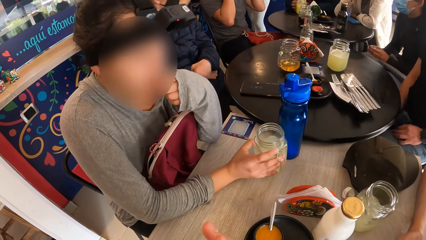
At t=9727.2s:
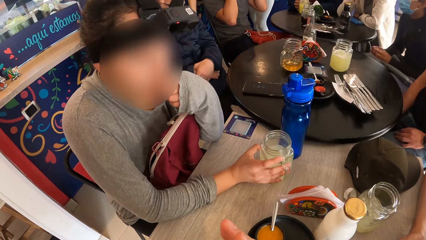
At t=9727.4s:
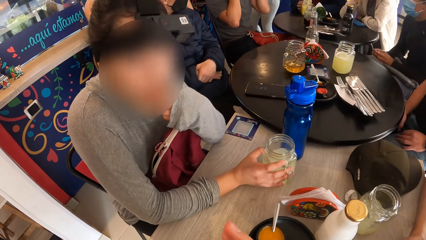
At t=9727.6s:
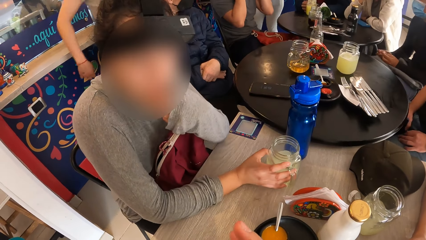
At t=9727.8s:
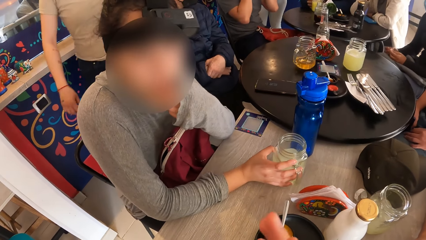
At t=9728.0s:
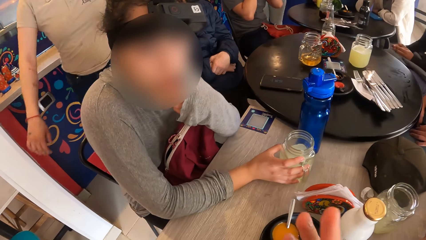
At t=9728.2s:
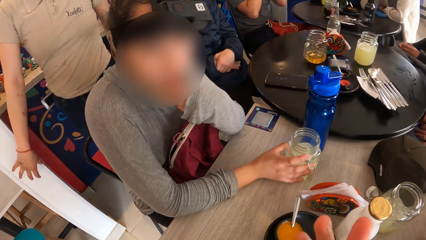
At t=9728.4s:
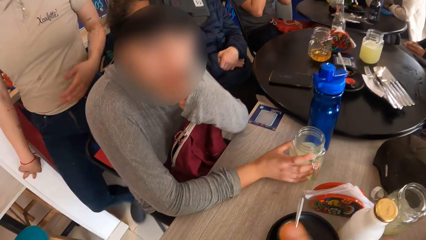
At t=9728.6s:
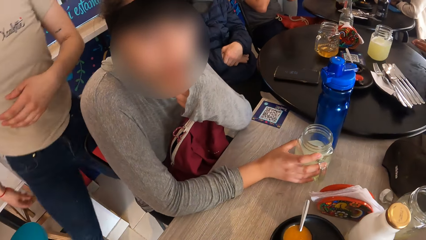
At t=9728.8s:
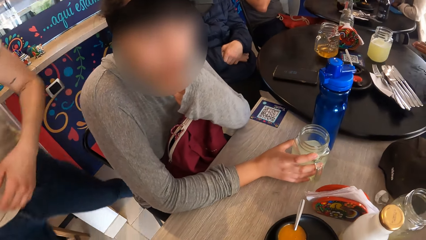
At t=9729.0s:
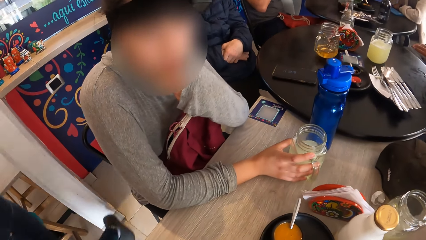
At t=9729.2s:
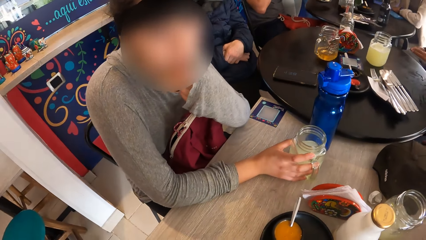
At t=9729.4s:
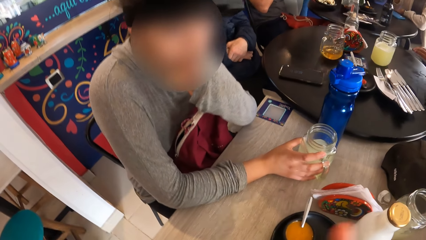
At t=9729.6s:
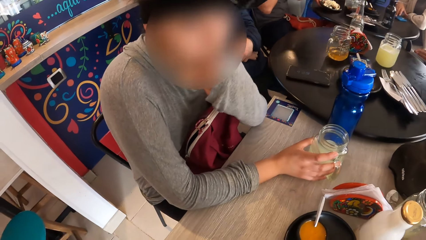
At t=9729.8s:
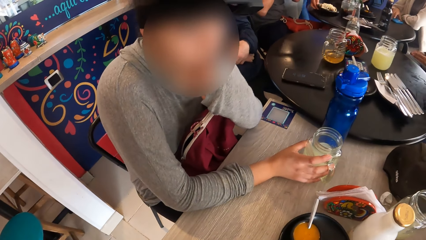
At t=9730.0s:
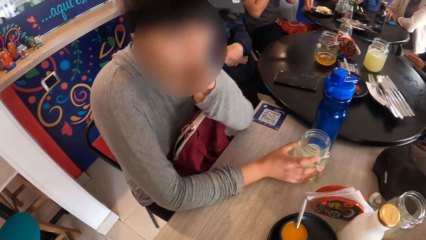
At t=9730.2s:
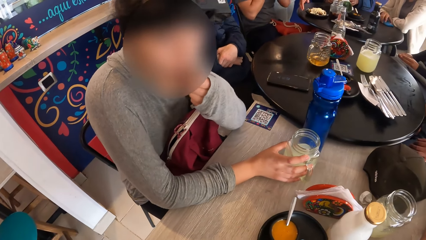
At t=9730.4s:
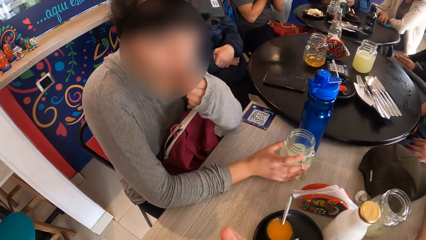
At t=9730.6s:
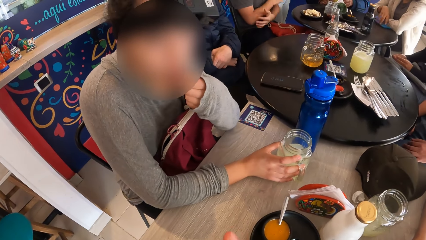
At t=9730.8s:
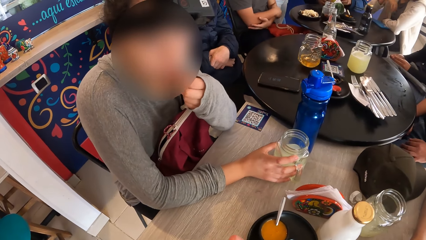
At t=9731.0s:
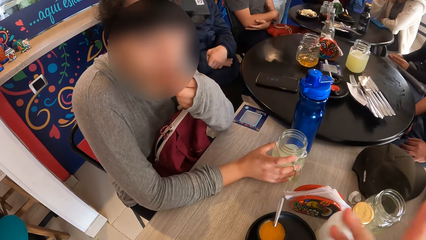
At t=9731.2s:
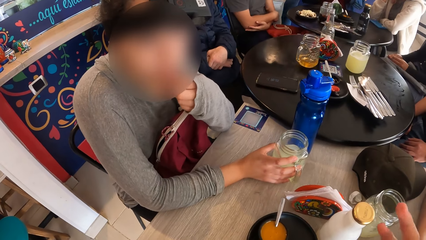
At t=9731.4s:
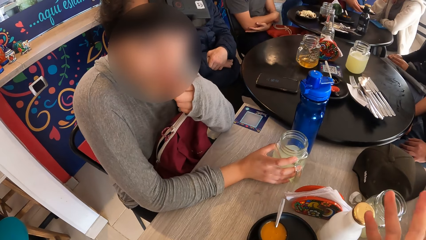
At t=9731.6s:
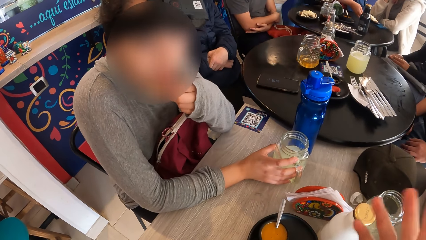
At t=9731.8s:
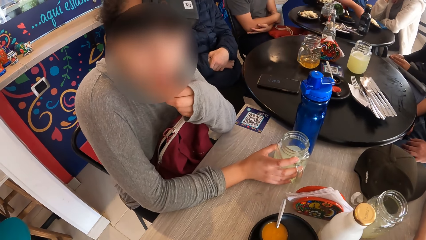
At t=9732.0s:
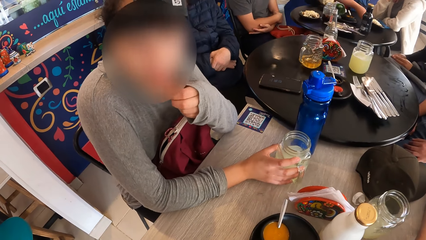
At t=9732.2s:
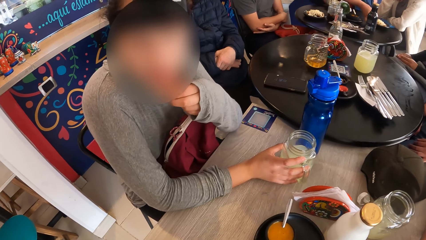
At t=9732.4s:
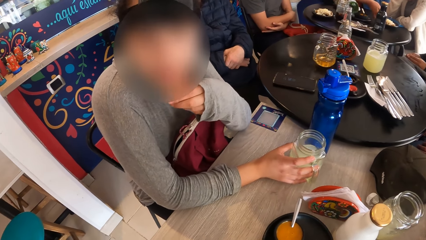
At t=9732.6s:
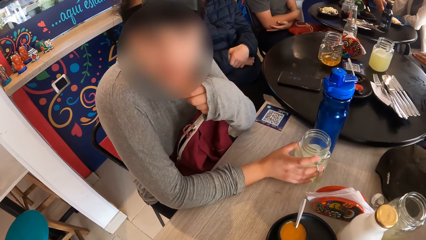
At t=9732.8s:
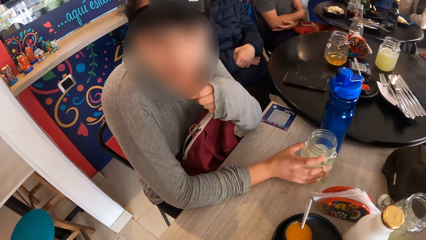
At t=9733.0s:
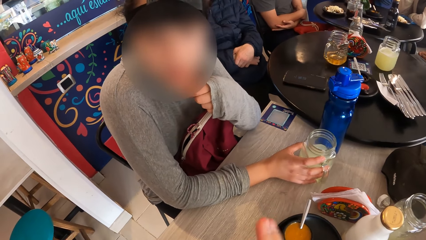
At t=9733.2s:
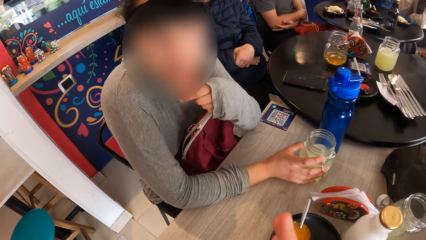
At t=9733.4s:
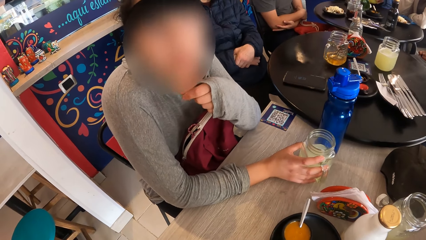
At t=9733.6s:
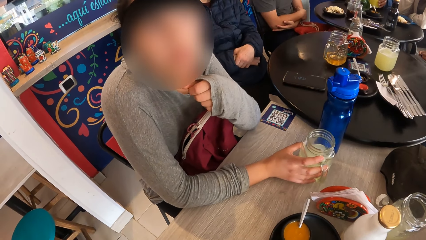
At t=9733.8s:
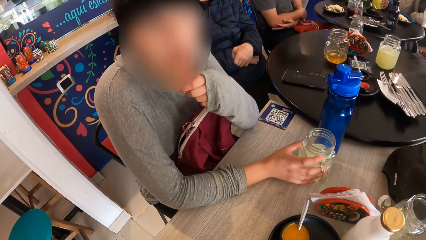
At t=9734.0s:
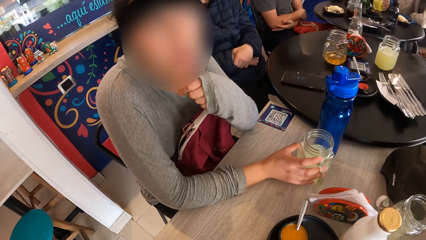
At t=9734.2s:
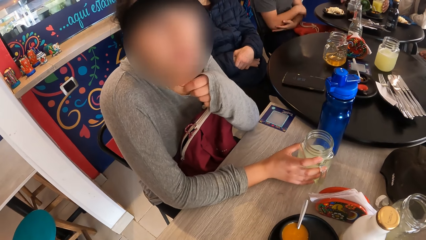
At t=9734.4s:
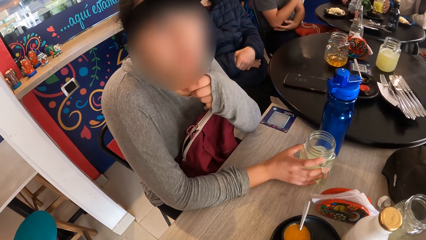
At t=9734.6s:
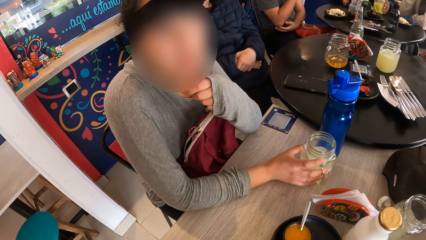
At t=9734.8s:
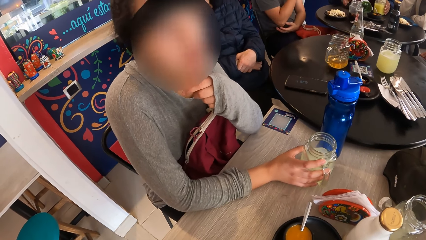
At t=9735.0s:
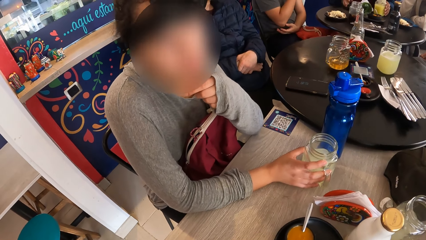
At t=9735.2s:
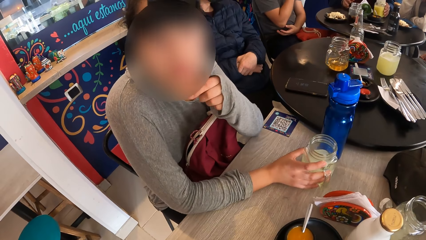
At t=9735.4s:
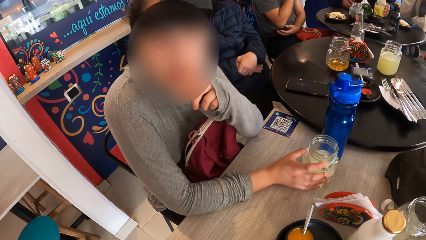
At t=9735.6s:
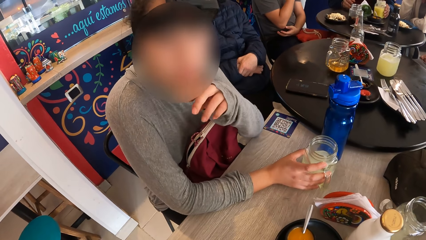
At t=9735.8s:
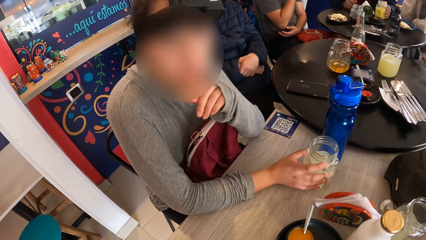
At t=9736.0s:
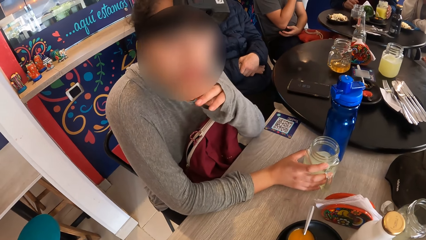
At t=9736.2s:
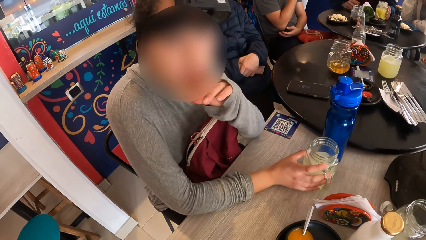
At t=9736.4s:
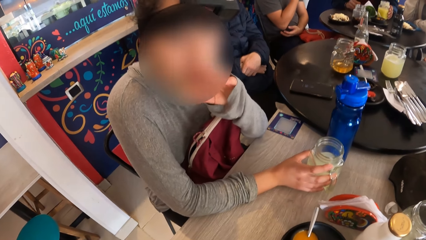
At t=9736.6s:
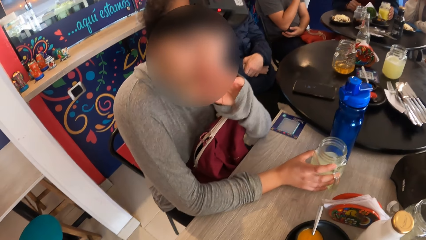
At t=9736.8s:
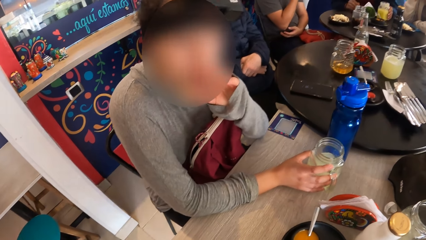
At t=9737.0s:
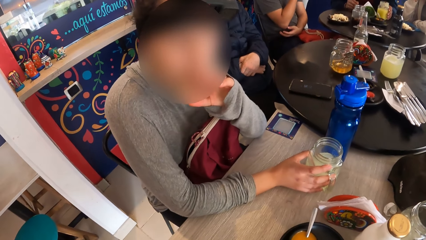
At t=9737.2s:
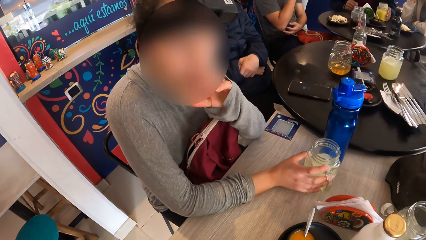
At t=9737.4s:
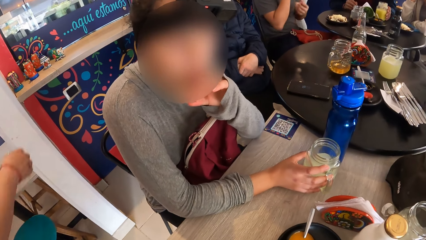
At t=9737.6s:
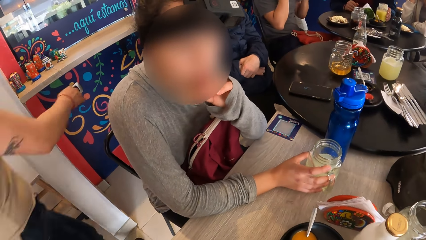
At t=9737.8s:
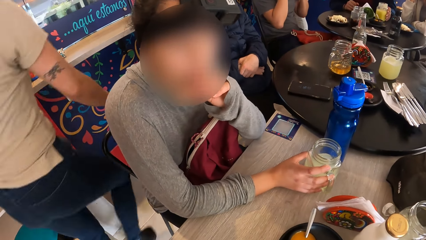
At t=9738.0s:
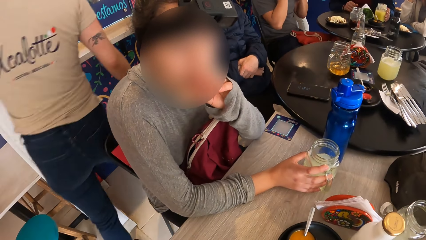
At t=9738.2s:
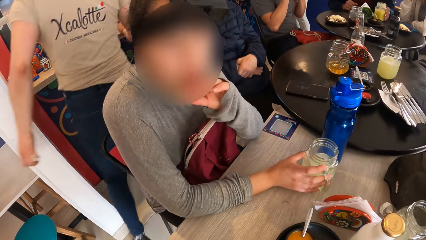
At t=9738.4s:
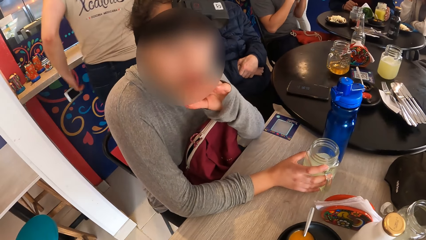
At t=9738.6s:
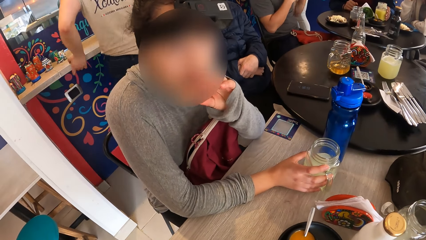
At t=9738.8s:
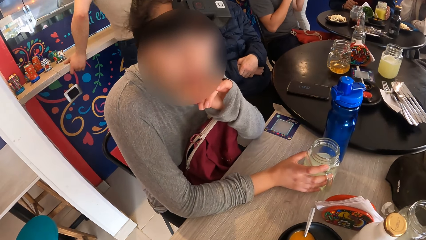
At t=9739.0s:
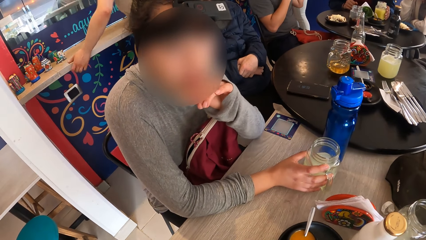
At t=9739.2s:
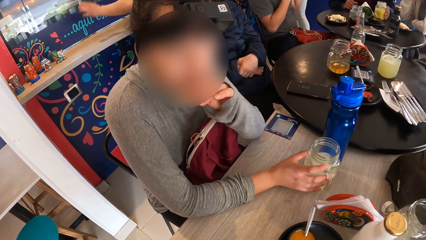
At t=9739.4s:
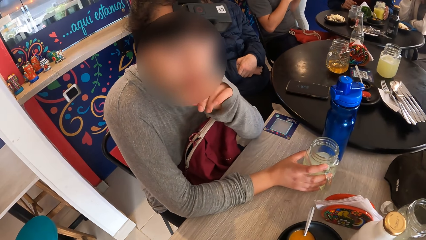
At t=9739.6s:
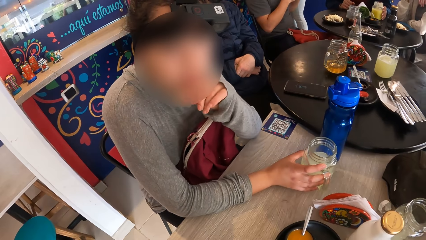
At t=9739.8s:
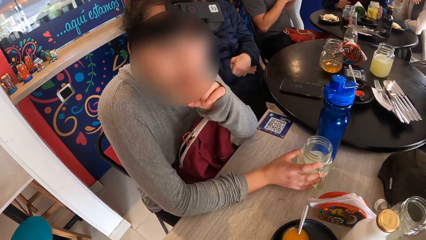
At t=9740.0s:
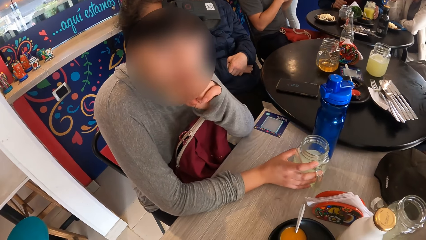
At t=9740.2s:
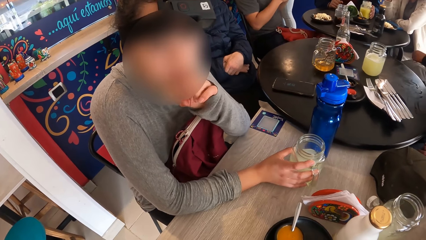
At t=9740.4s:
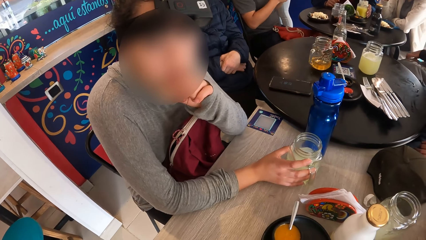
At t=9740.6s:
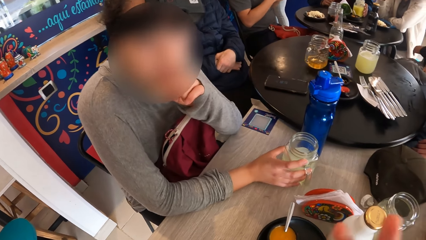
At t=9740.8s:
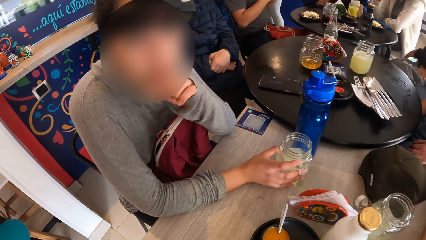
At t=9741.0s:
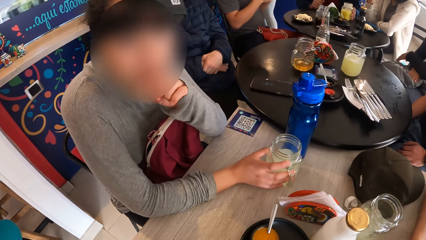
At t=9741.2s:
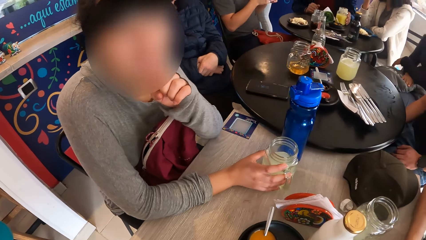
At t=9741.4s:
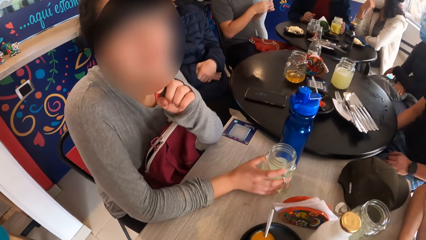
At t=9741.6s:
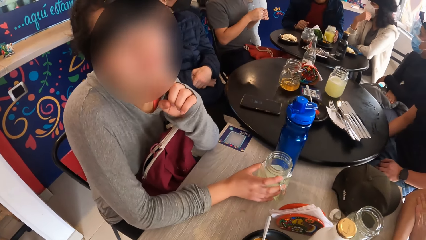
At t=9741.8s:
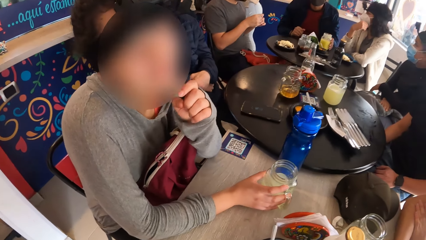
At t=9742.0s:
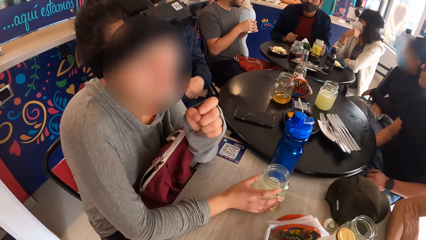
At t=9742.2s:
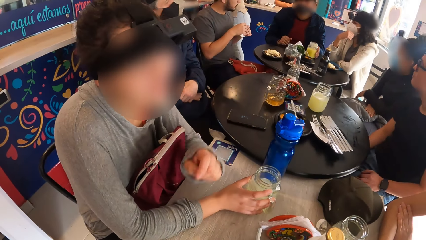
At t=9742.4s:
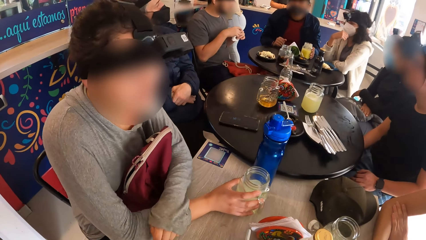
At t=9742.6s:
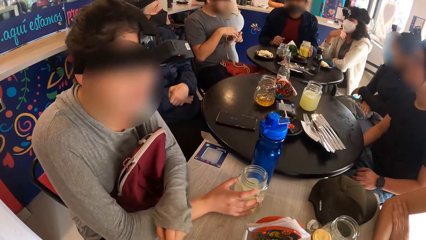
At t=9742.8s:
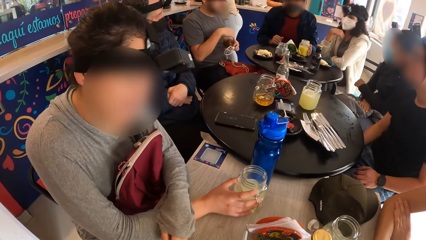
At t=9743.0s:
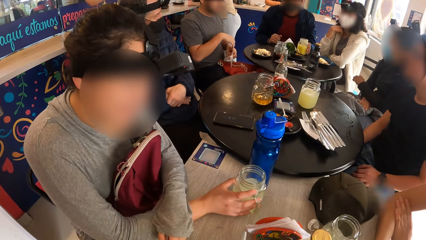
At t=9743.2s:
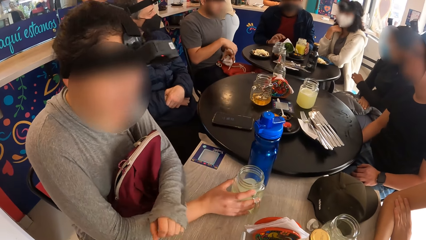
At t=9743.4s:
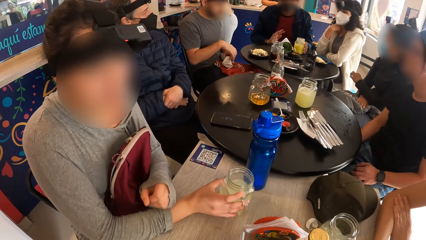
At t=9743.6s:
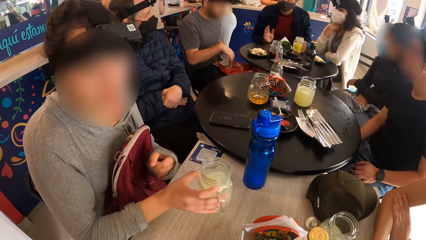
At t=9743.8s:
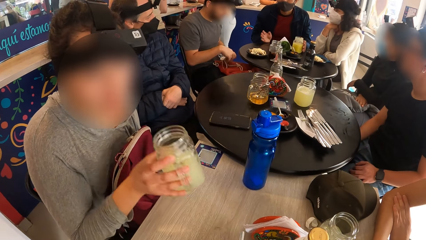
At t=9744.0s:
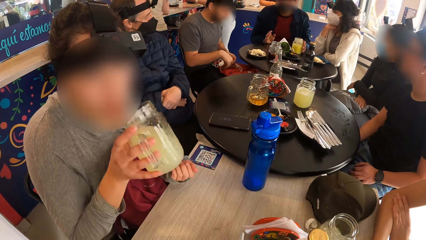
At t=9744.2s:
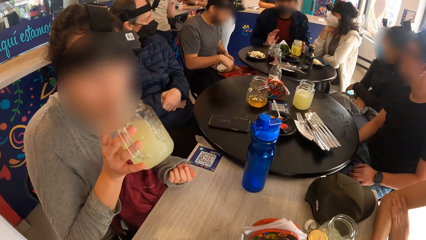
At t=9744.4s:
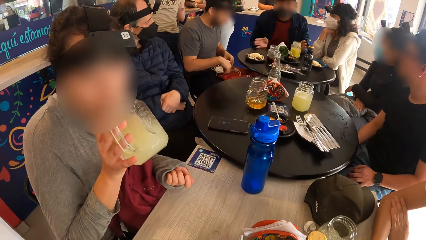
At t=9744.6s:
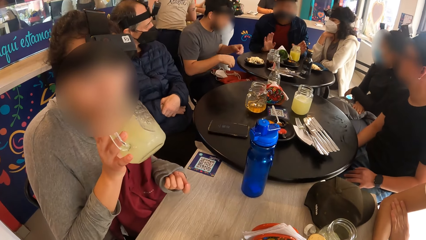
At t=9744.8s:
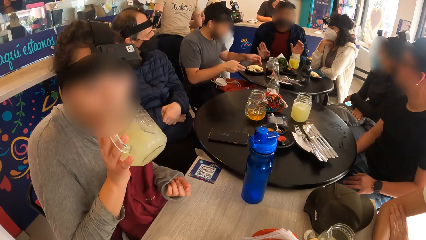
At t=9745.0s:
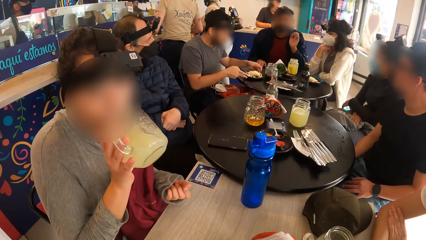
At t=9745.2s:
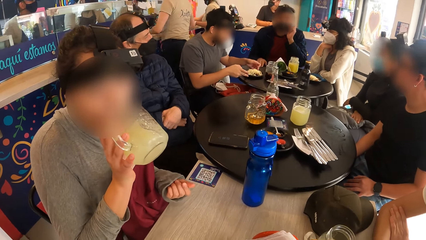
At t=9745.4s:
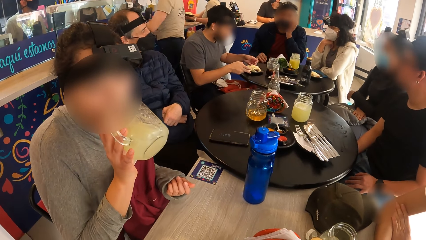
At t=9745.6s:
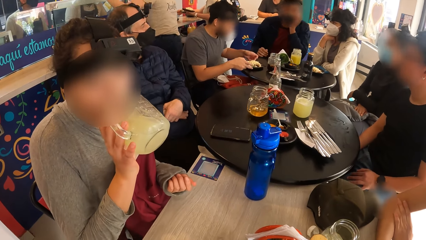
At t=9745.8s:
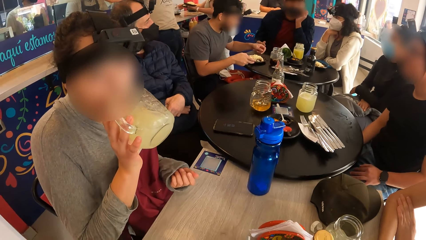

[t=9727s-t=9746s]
A woman holds a glass or jar on the table. The woman places the jar on the table with her right hand. The woman wipes her face with her hand. The camera wearer gestures, moves their hand. A person speaks to the camera wearer. The camera wearer speaks to the person. The woman picks a cup from the table with her right hand and drinks from the cup with her right hand.
